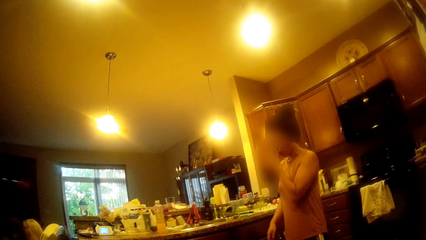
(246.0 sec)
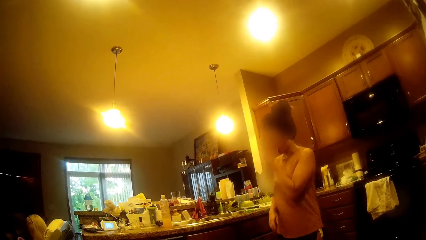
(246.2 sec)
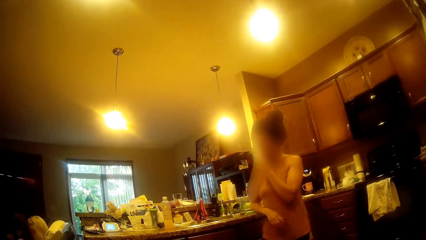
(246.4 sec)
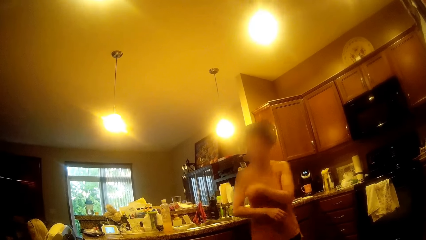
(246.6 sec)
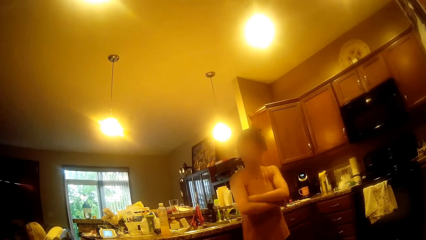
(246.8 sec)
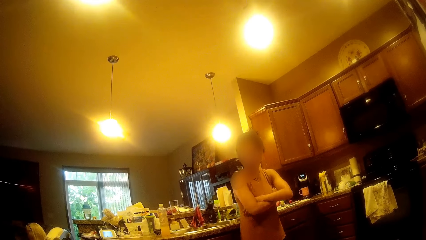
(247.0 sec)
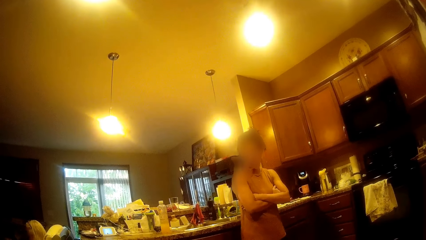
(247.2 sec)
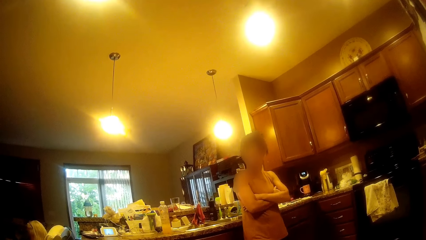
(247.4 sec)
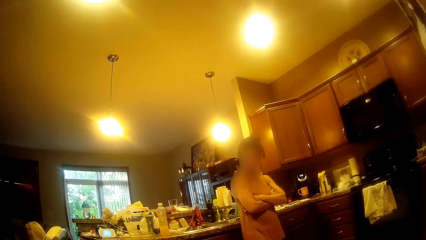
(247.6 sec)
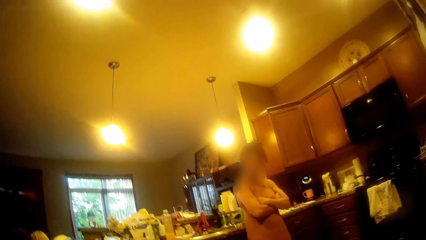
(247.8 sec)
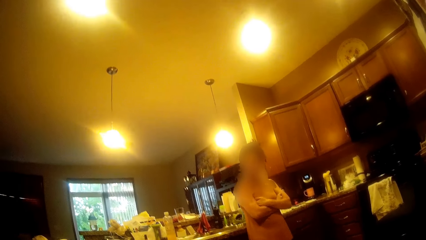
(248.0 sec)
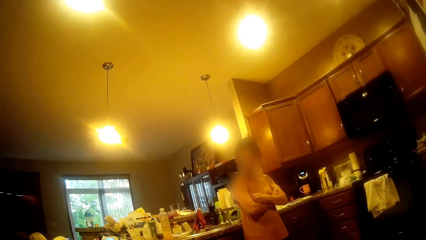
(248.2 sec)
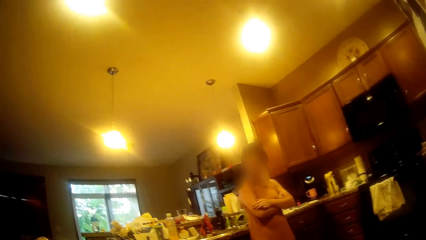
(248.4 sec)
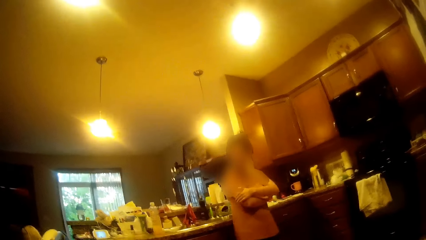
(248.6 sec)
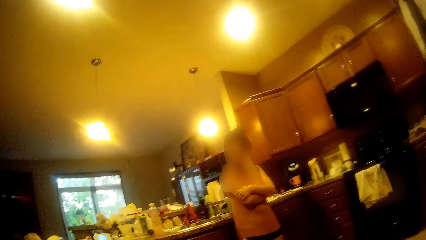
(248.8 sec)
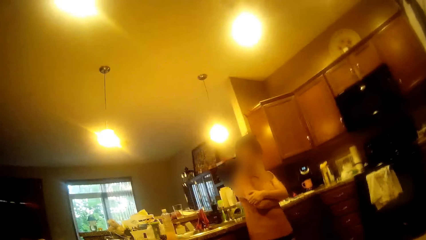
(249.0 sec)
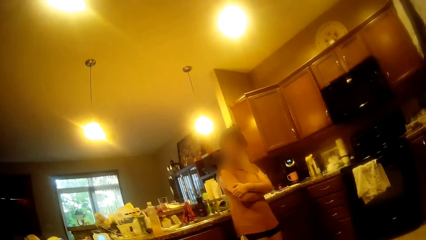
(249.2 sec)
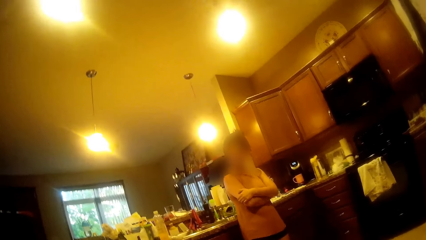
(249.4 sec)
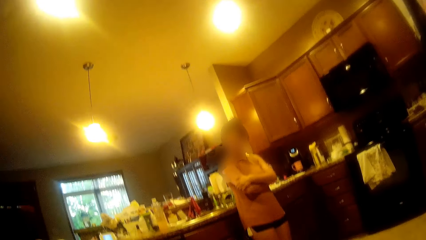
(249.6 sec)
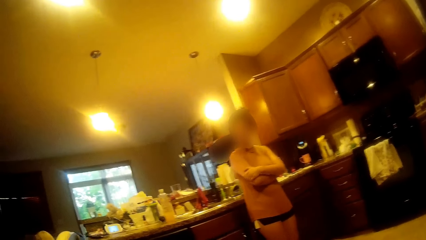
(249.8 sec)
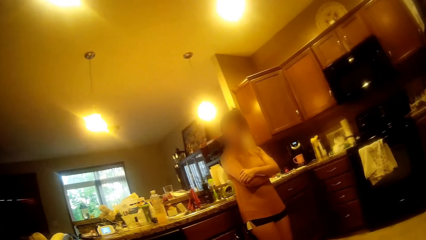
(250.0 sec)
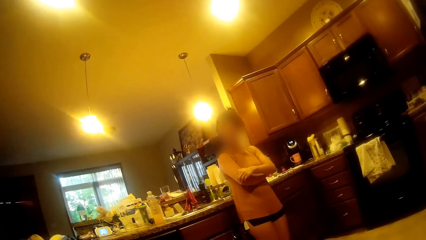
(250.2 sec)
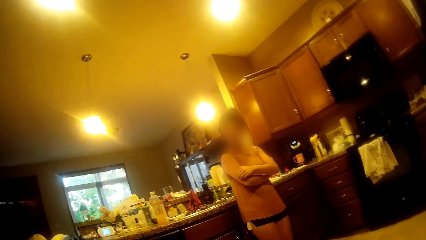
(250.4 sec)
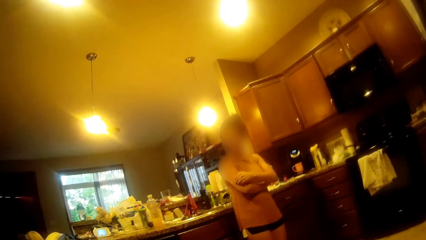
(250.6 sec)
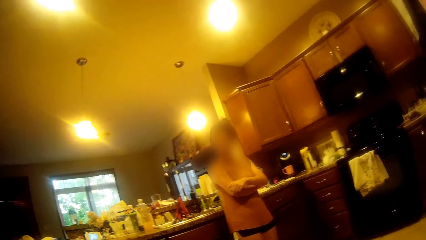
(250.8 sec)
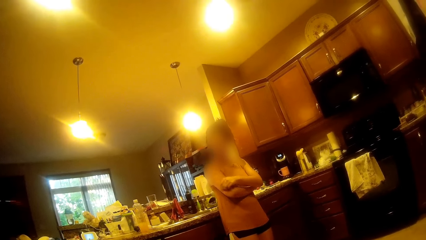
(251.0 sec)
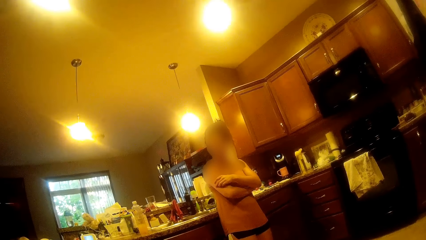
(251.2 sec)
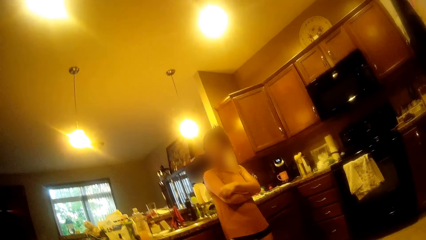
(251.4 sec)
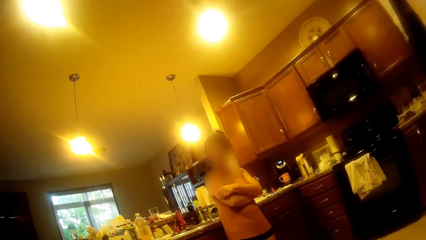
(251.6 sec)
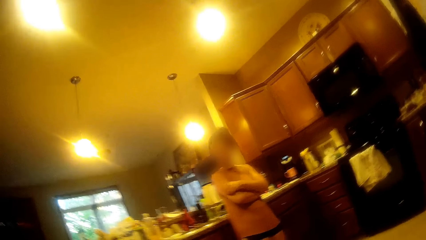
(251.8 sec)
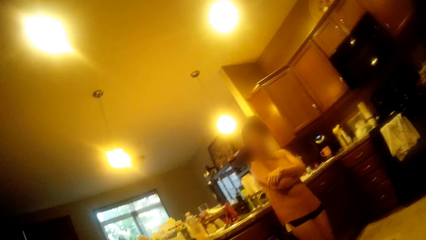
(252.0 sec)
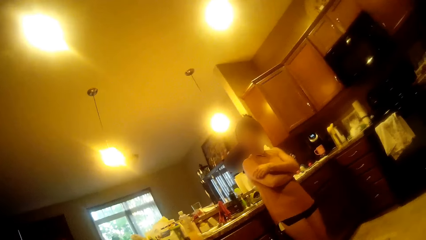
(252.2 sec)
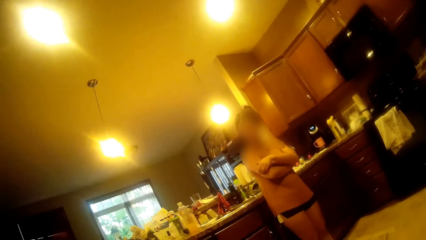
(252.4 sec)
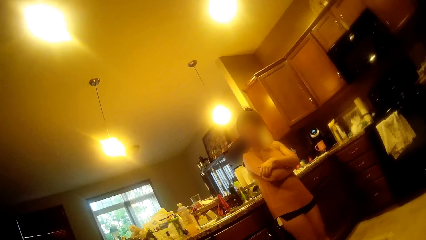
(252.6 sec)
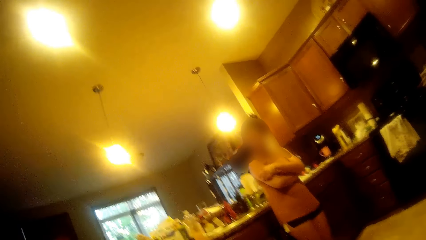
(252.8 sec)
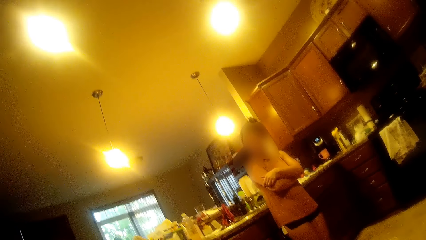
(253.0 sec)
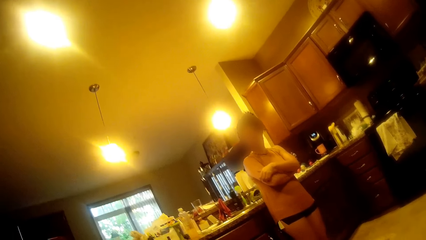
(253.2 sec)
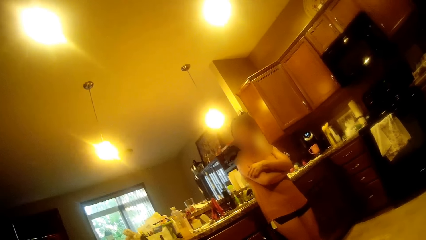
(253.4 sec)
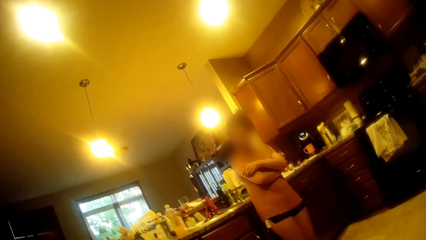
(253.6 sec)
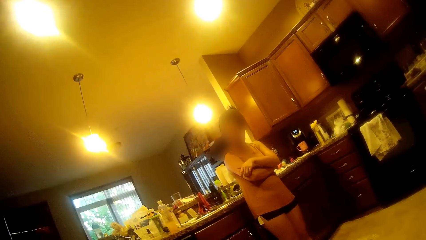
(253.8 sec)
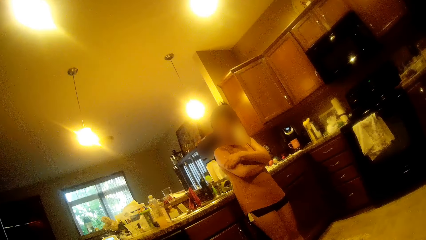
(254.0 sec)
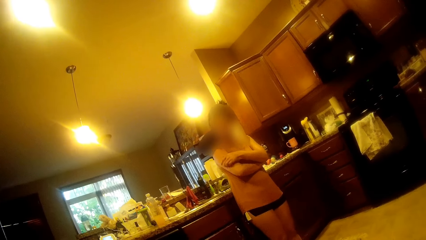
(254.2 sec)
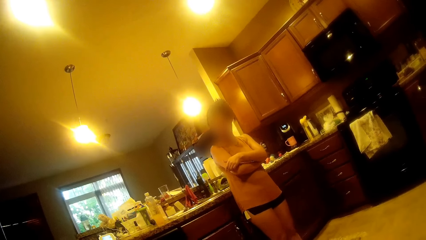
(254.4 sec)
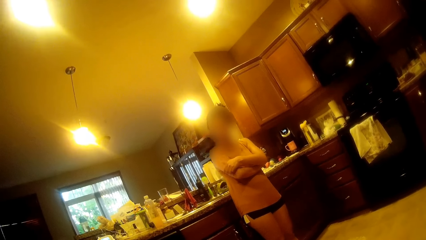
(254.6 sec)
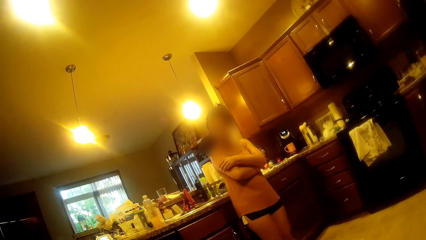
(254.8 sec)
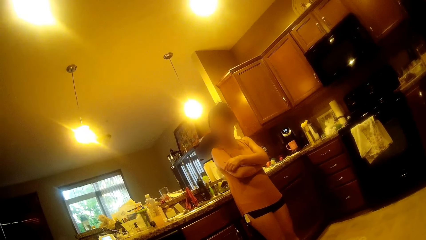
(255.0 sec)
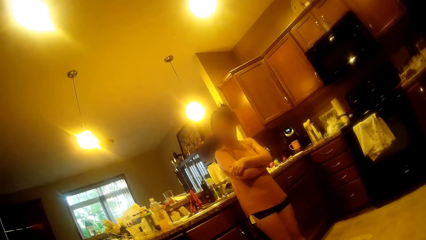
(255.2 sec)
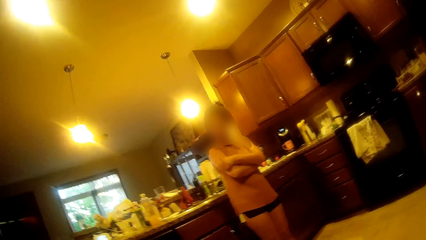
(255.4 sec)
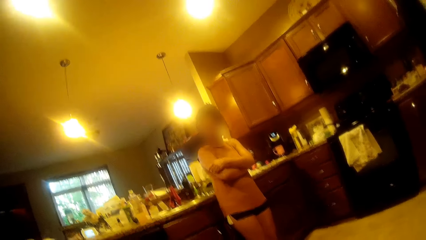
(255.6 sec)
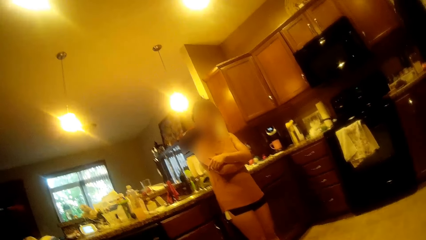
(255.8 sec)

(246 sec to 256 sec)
The woman folds her arms, leans on the countertop, and scratches her right arm with her left fingernails.

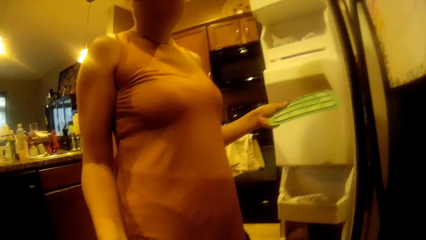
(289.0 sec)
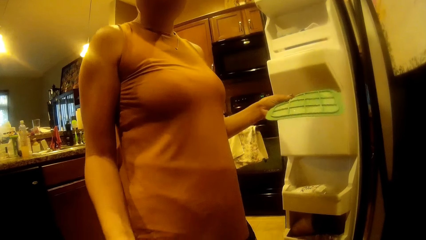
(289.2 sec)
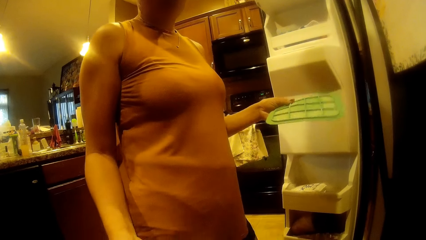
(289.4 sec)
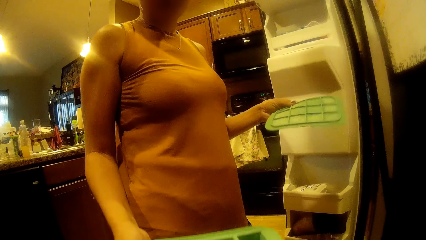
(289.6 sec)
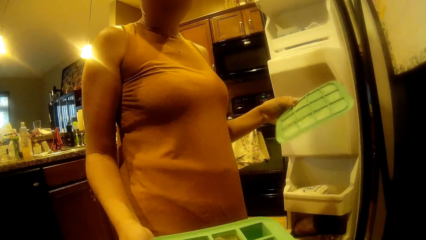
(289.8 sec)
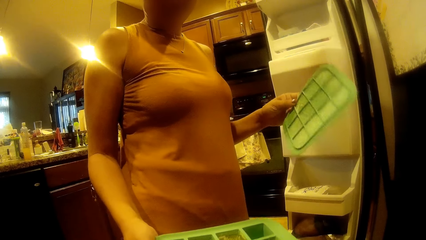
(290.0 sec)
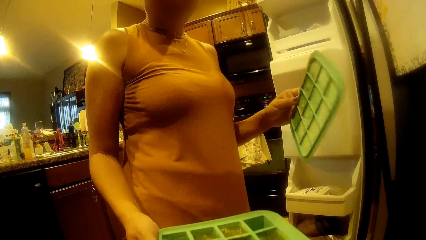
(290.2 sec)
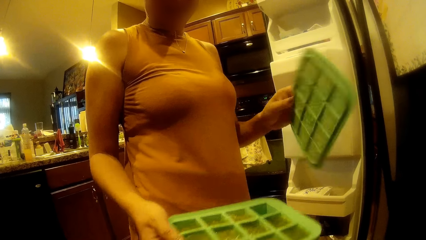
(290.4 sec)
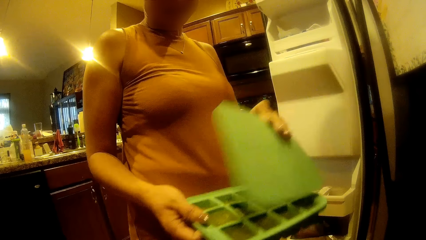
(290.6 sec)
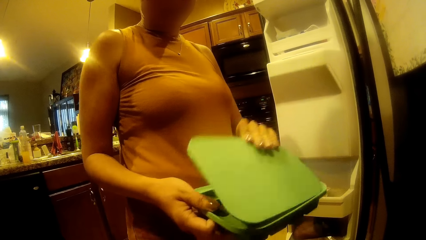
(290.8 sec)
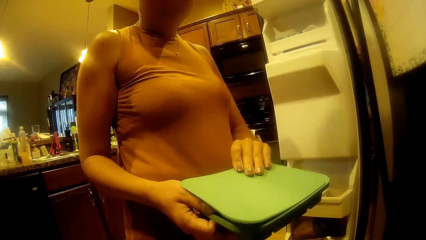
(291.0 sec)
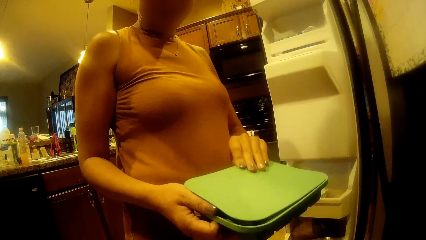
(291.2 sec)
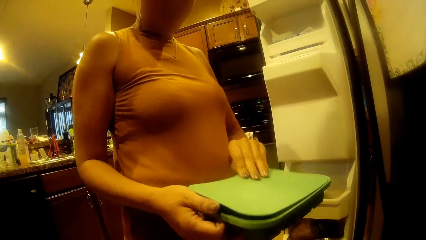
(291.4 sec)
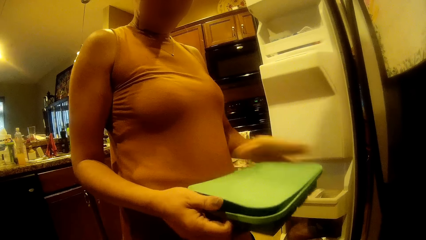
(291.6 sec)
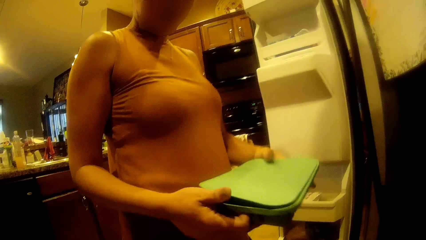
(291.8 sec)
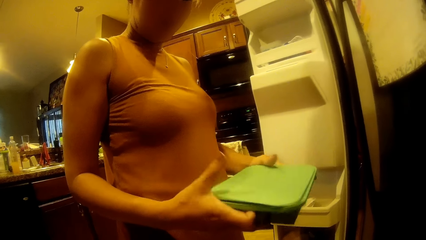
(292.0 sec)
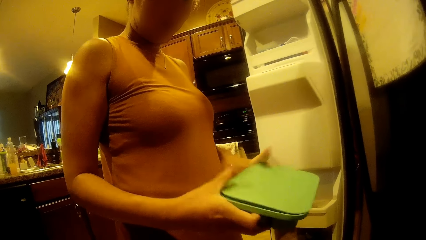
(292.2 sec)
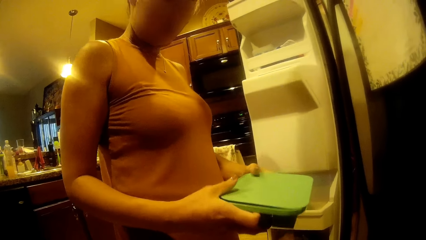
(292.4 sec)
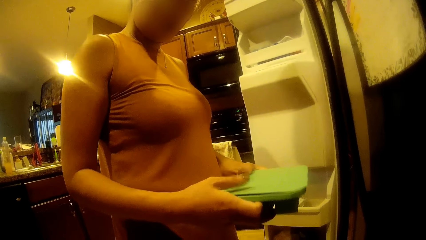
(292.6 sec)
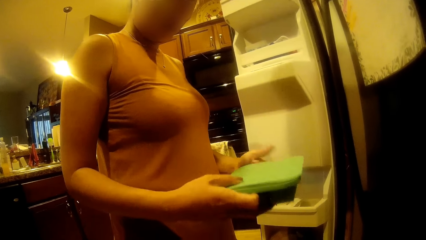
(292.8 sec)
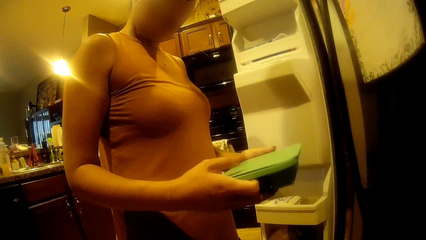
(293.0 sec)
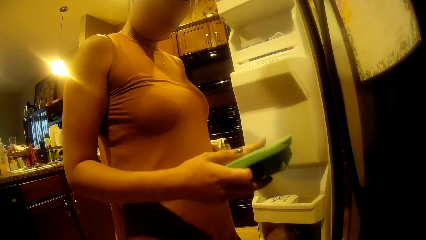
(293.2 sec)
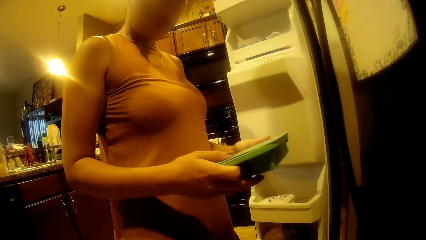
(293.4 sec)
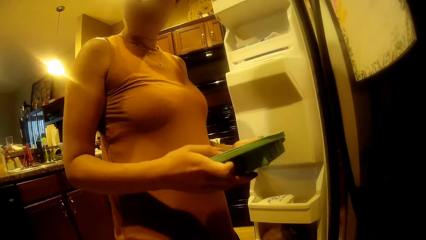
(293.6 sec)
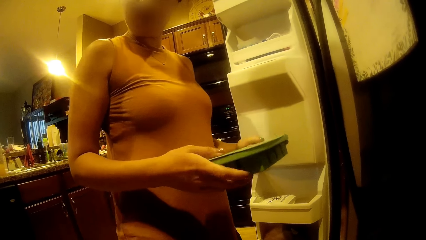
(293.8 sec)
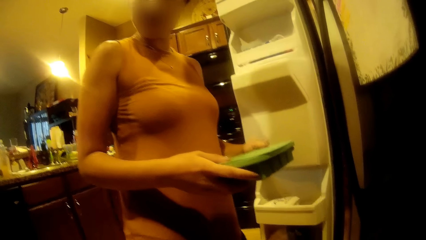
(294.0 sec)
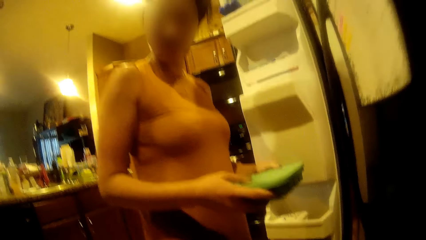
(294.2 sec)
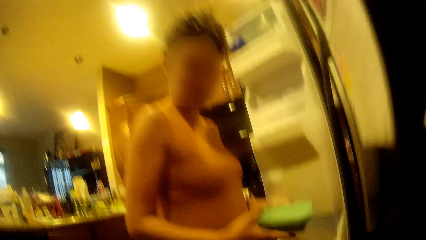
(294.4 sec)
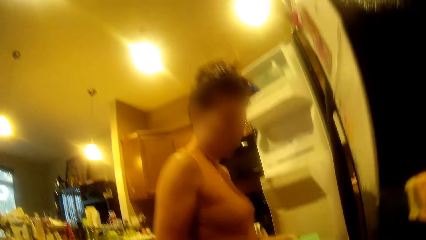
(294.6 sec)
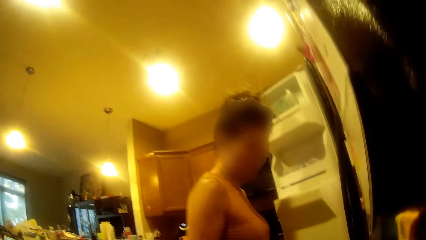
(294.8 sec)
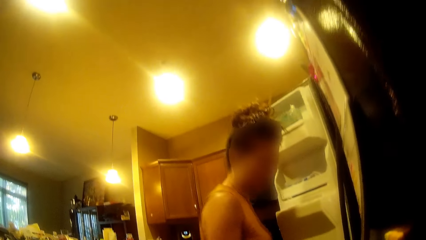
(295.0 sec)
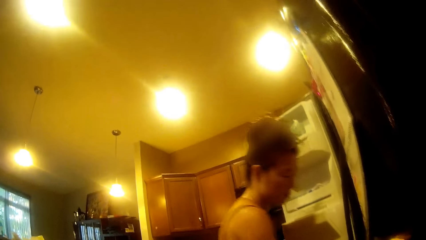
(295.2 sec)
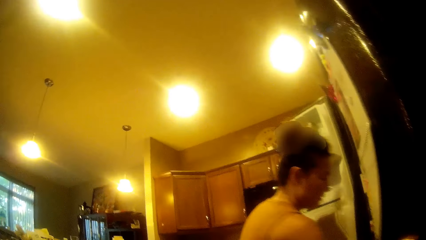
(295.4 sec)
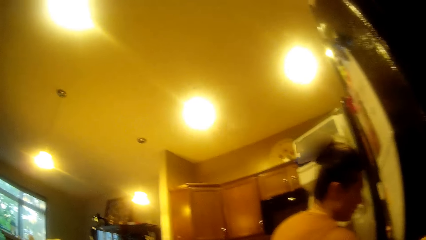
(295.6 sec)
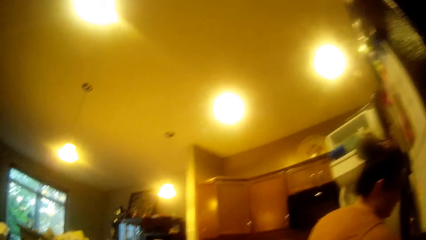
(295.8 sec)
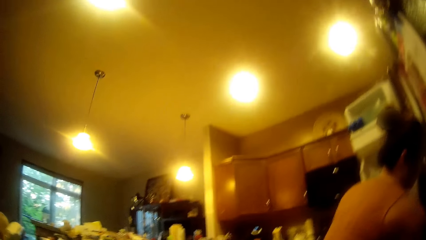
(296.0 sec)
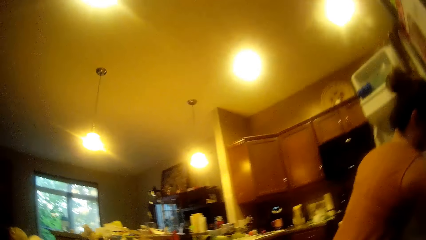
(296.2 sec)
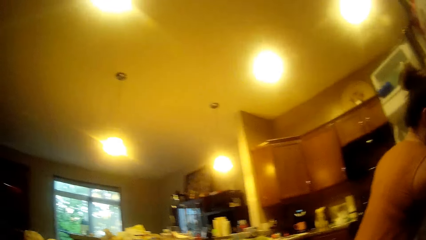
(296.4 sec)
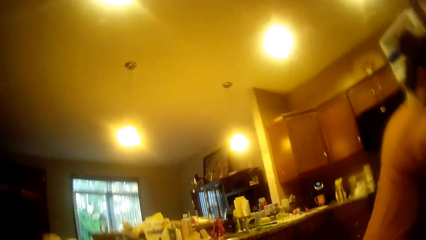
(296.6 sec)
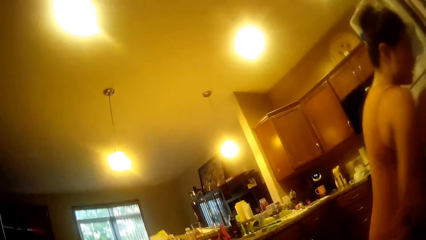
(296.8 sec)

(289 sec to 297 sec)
The woman converses with the camera wearer. The camera wearer converses with the woman. The woman covers the ice-cube box with her left hand. The woman holds the ice-cube box with her hands.
